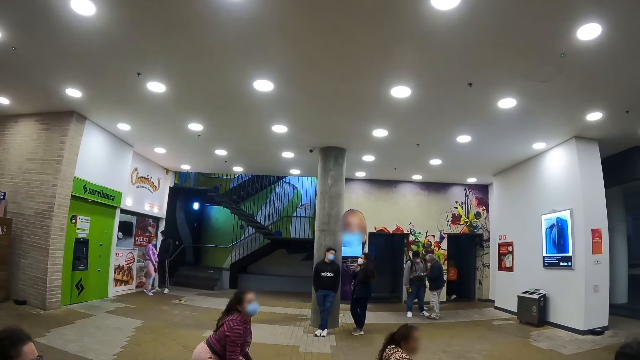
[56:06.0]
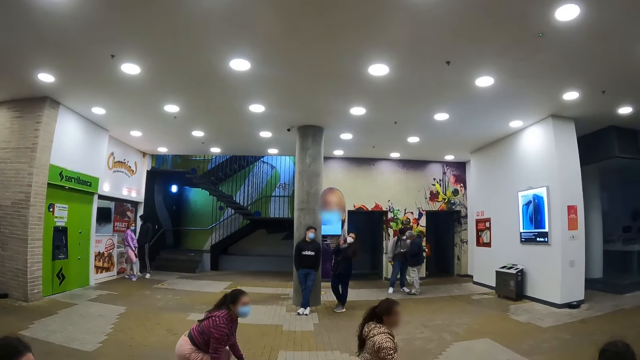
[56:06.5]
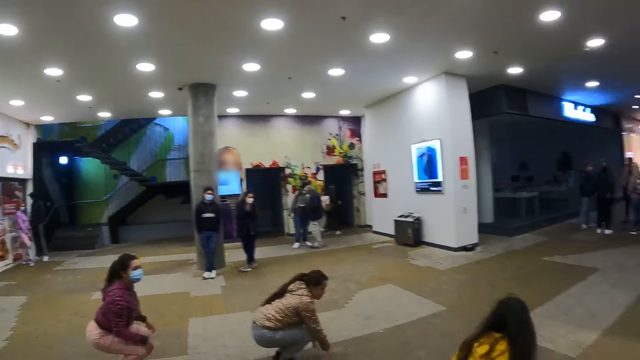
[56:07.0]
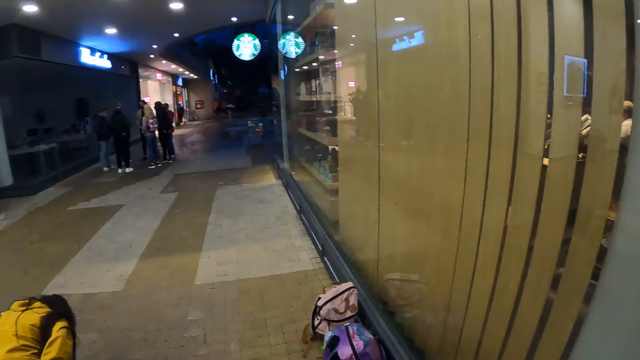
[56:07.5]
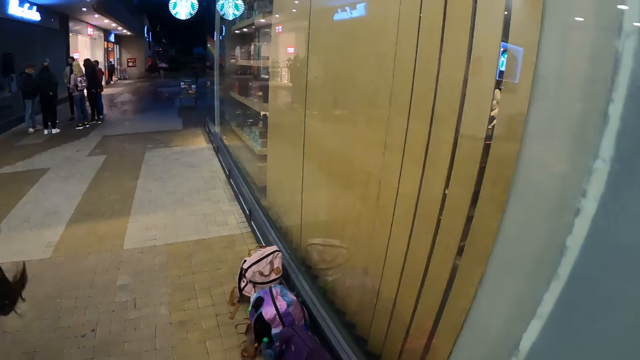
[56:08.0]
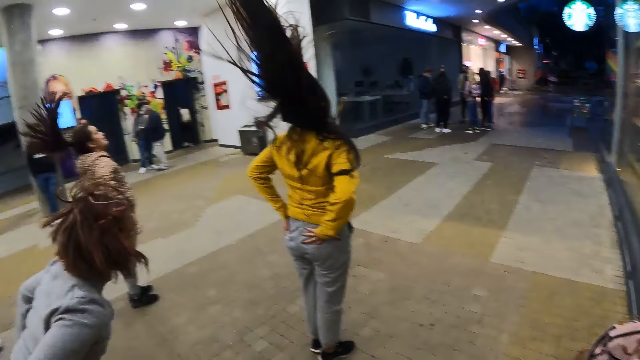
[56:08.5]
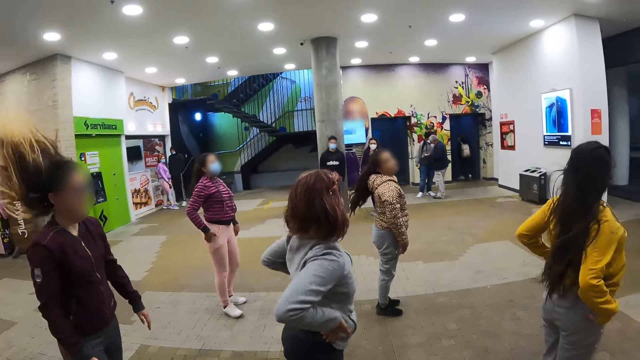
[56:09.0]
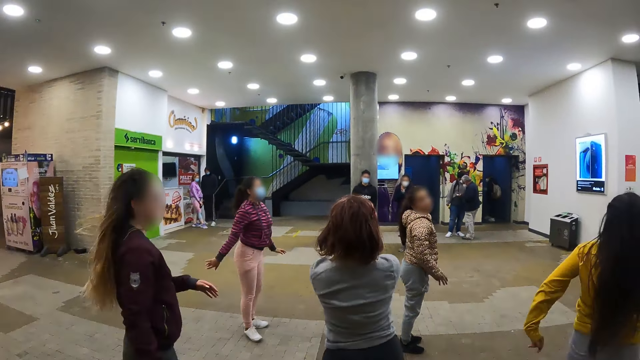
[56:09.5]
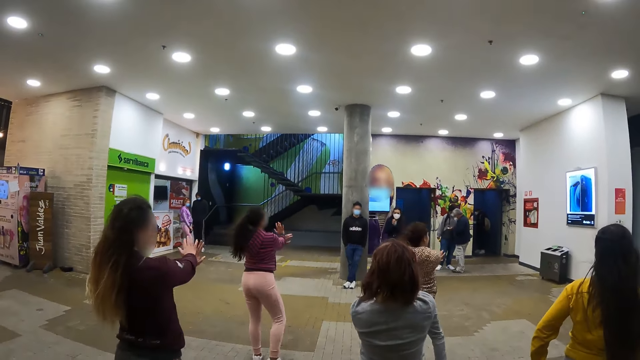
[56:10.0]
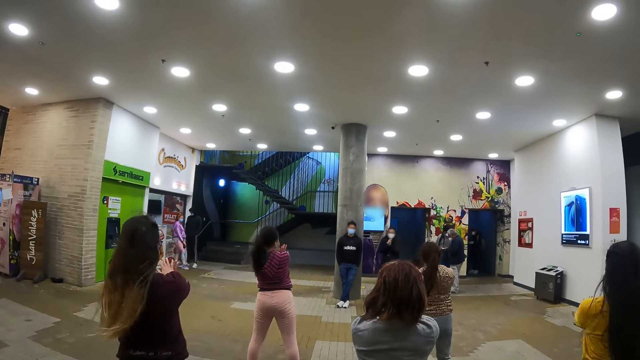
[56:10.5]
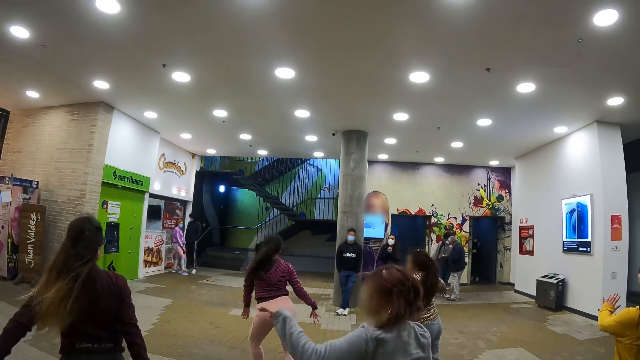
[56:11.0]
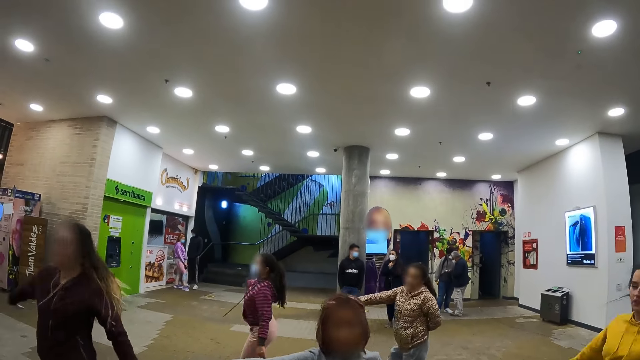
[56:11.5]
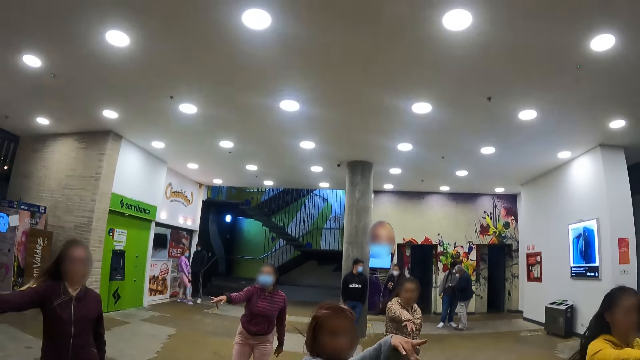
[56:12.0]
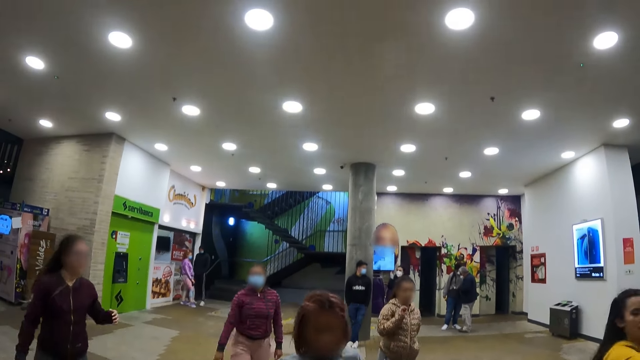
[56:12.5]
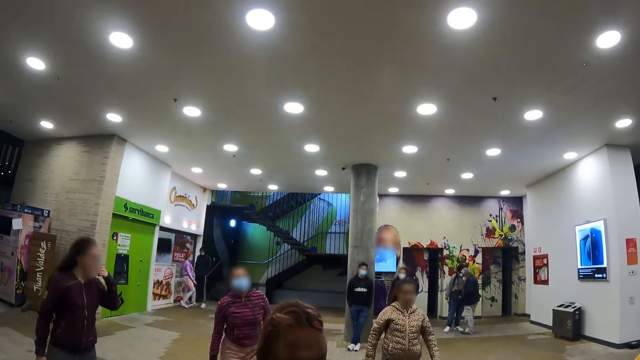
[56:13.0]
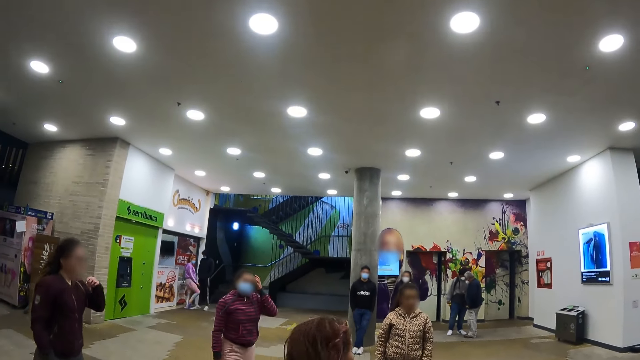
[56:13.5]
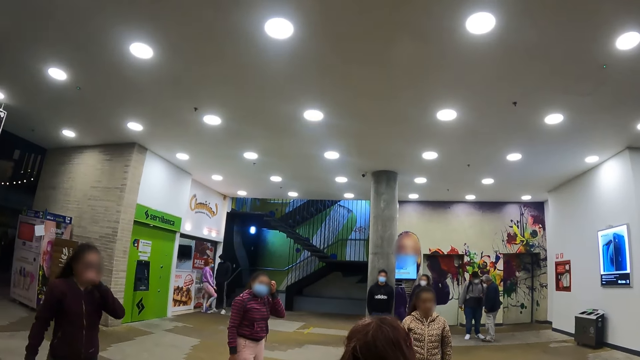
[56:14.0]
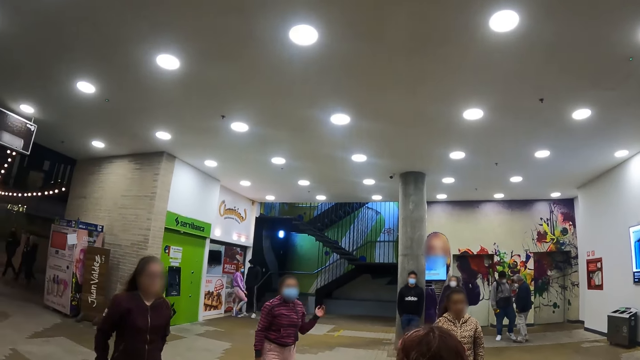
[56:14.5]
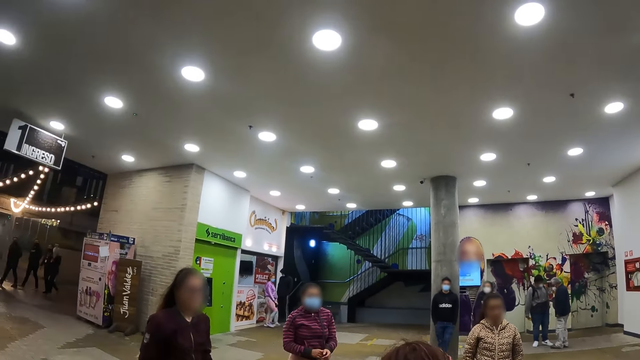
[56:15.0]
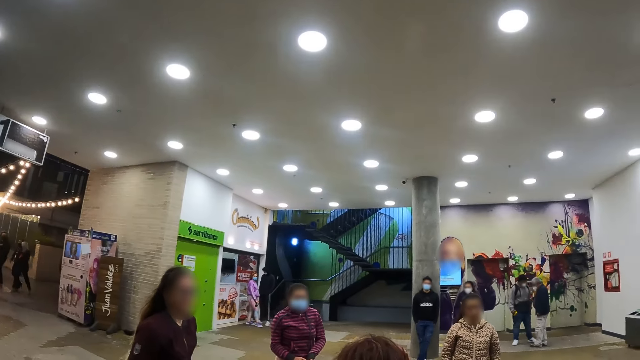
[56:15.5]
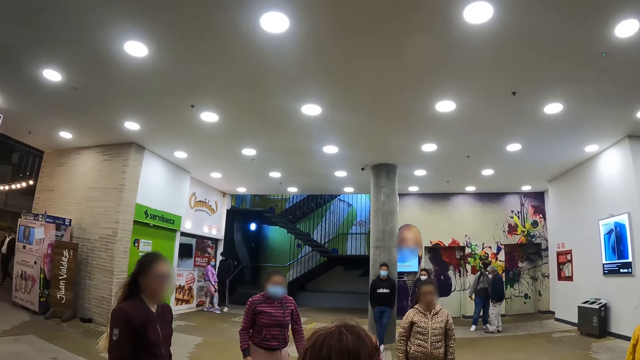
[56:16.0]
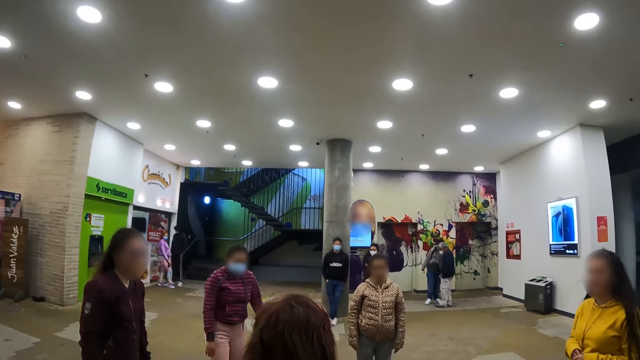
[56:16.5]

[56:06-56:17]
The camera wearer looks around. They dance along the corridor.

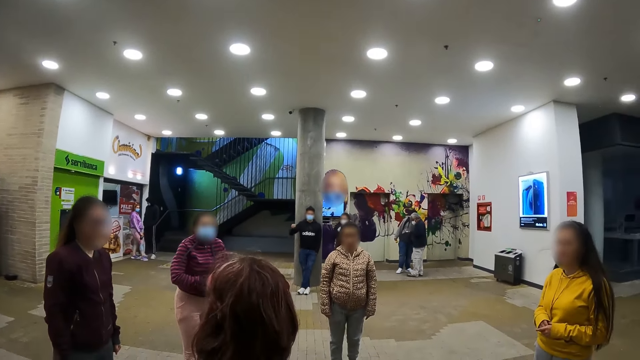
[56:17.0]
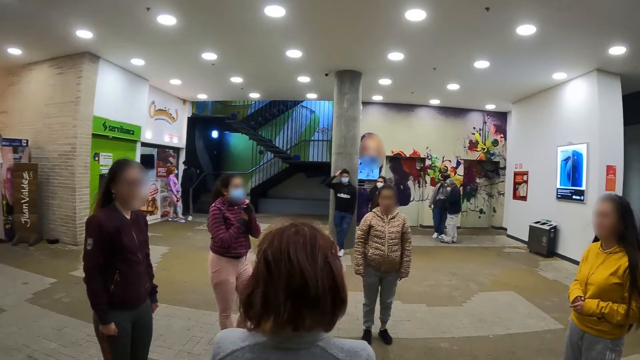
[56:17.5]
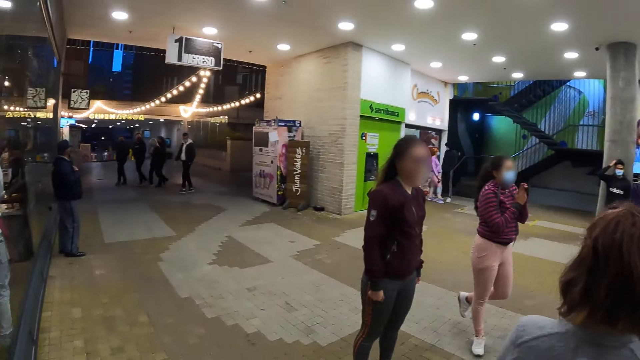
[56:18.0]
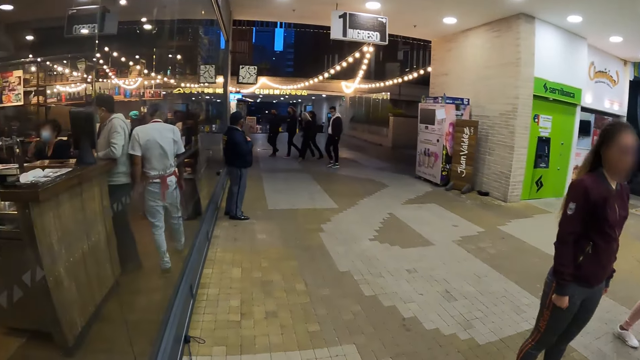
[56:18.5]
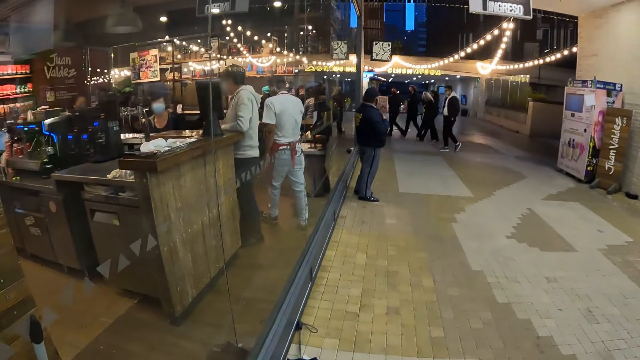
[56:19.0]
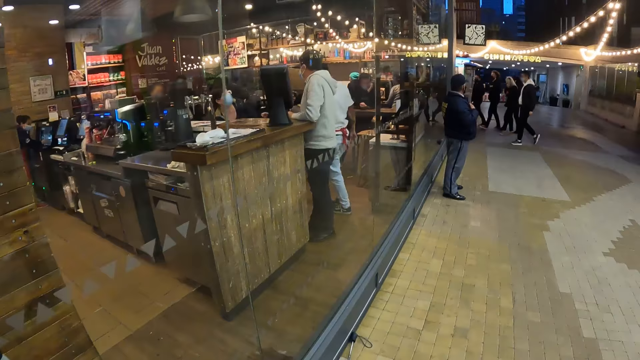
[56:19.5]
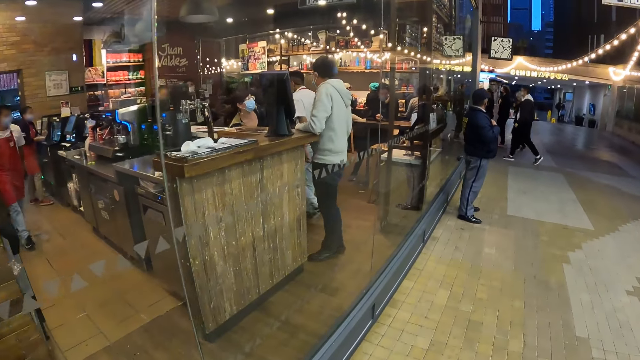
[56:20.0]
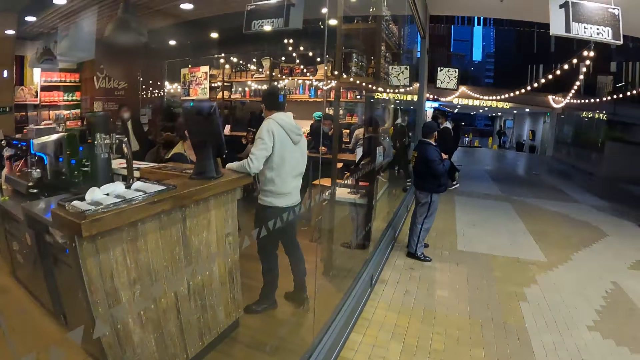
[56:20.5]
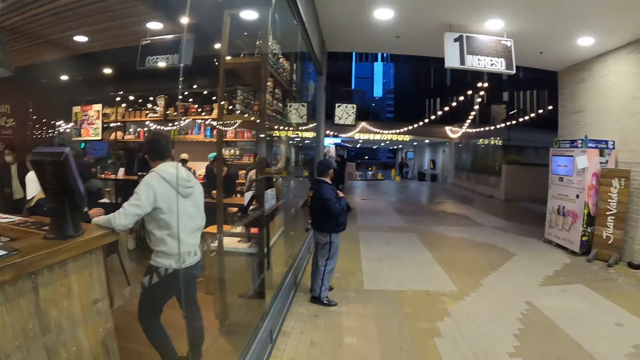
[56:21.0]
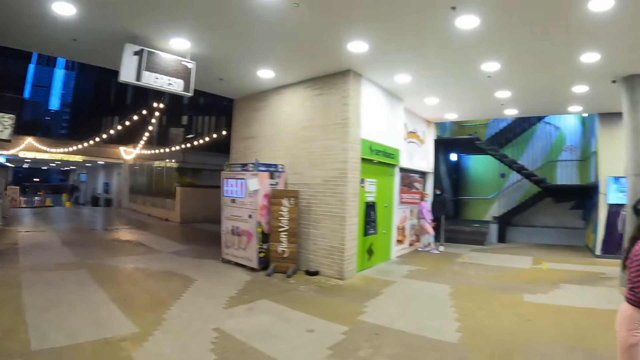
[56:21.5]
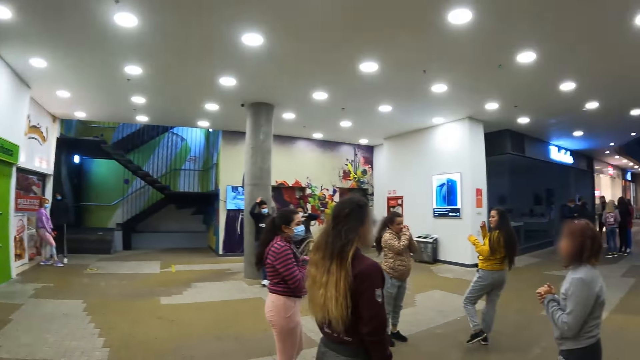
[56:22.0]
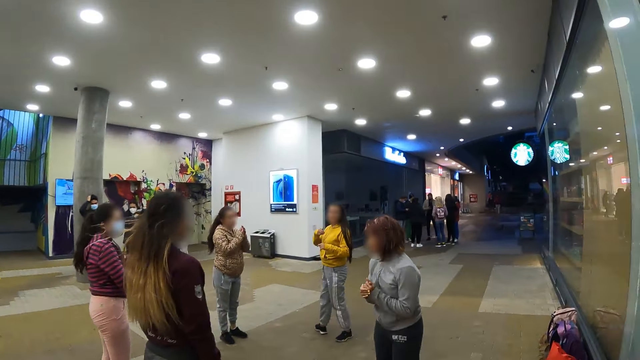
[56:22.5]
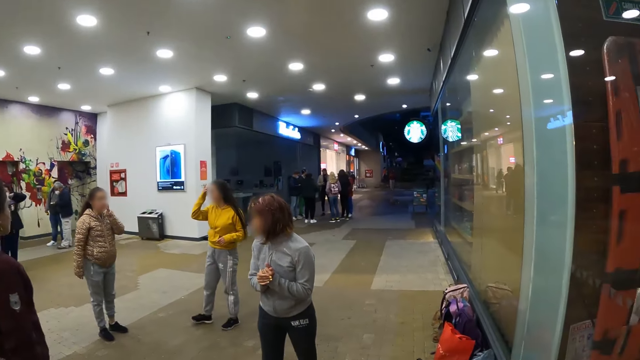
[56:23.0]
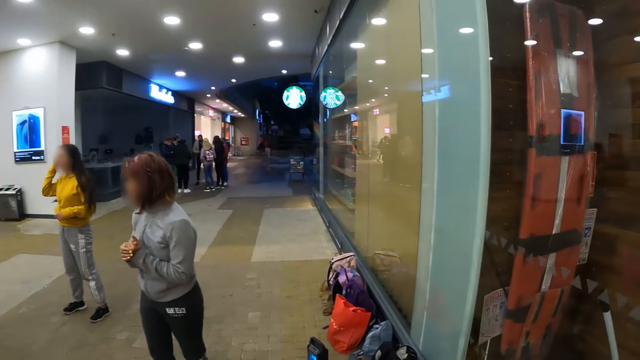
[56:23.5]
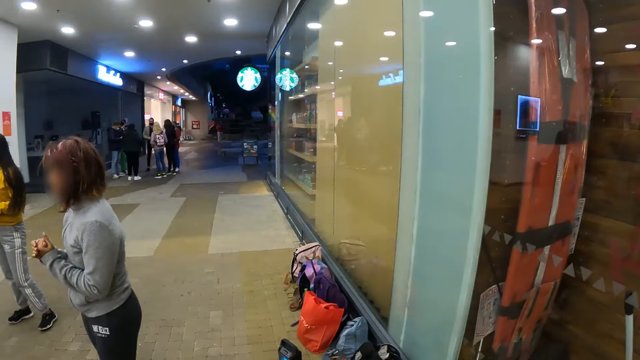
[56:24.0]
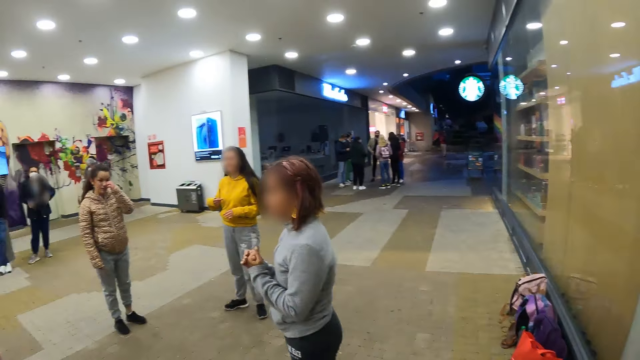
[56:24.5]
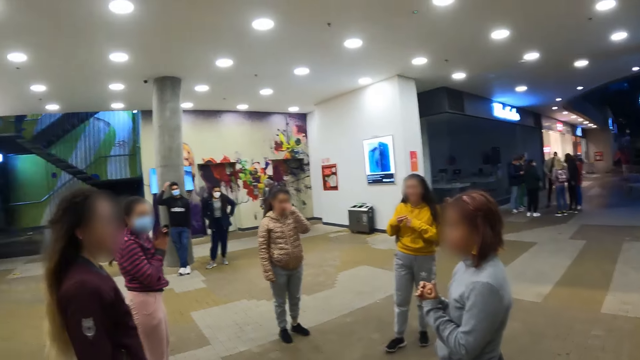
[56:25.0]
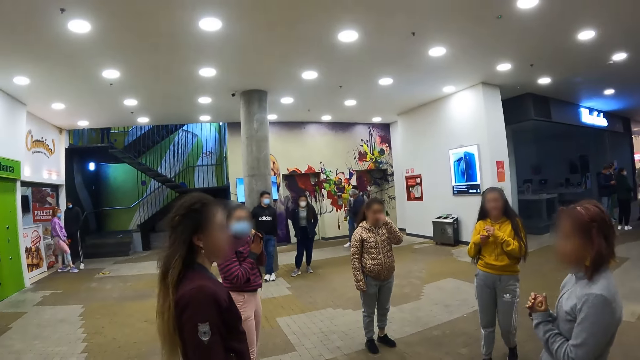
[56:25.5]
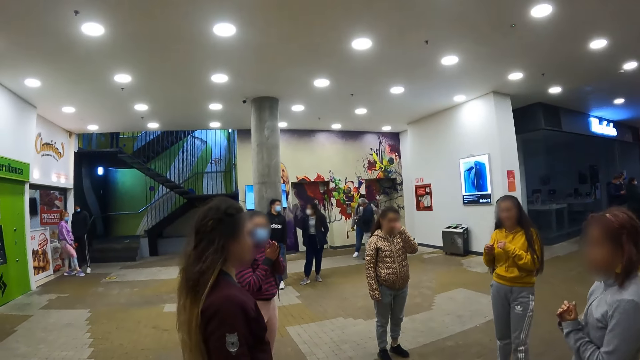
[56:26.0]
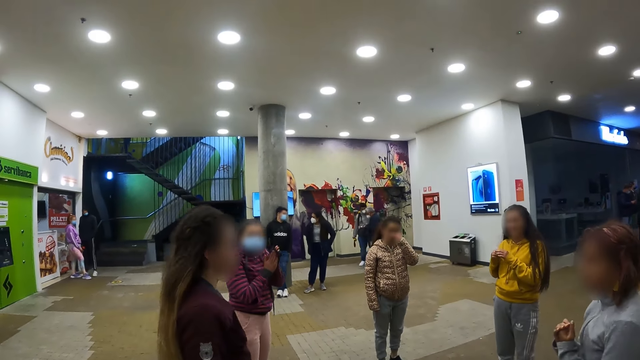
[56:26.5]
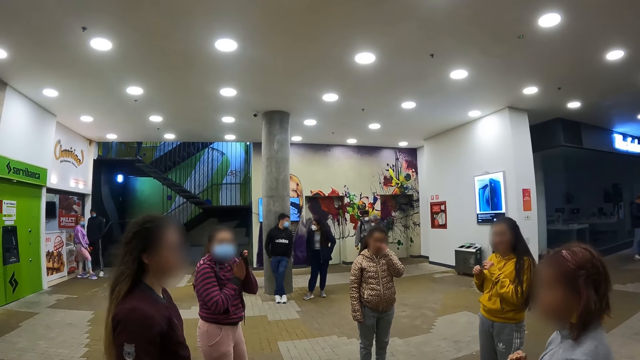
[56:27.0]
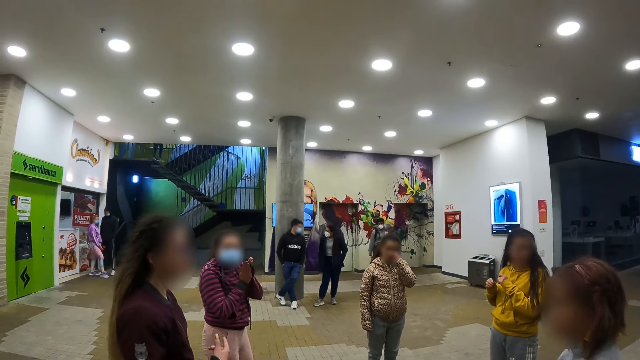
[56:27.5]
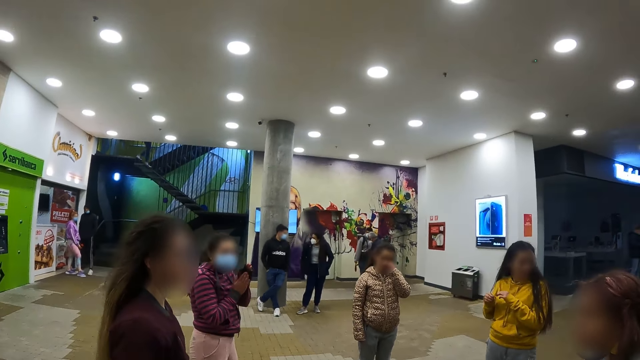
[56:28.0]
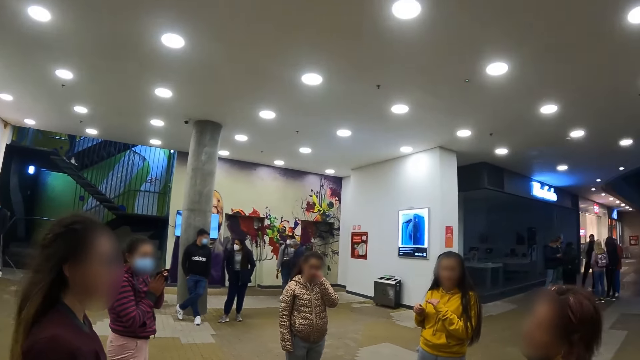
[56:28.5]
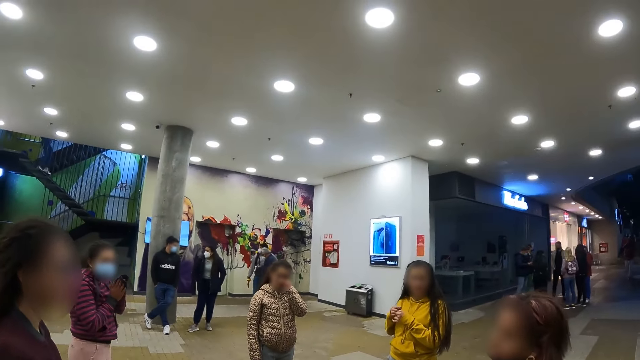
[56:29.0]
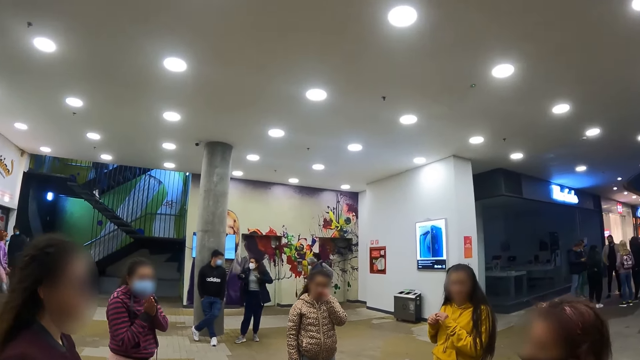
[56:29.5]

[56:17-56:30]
The camera wearer walks around. They dance along the corridor. They walk around. They dance along the corridor.
